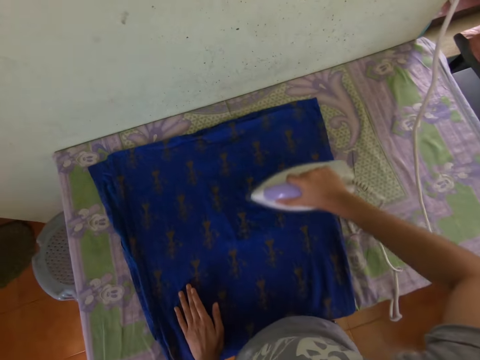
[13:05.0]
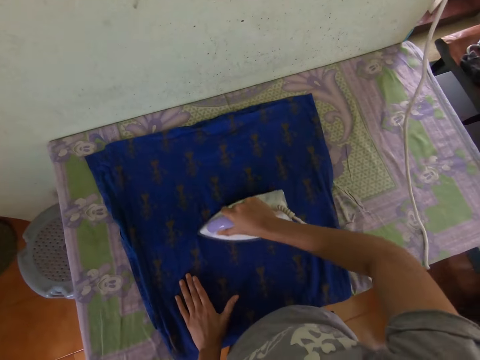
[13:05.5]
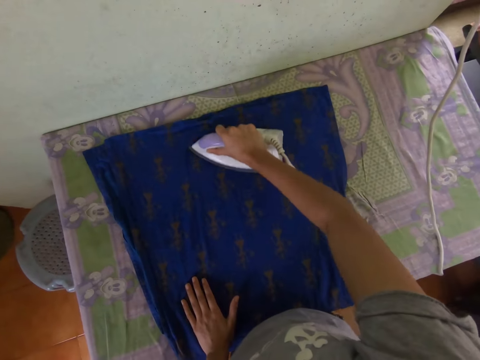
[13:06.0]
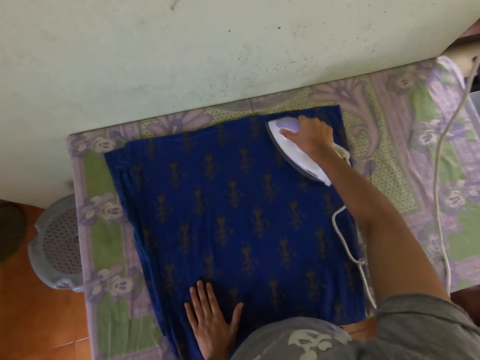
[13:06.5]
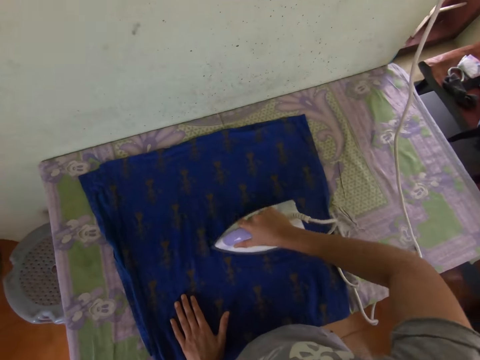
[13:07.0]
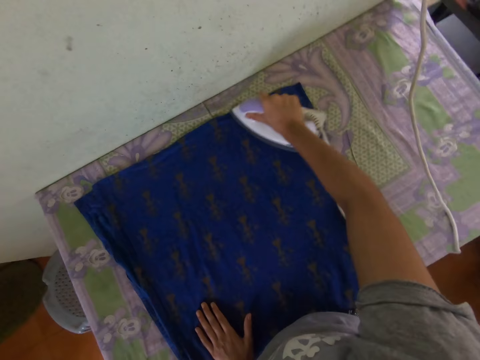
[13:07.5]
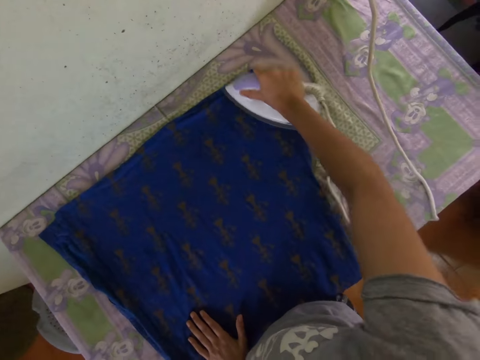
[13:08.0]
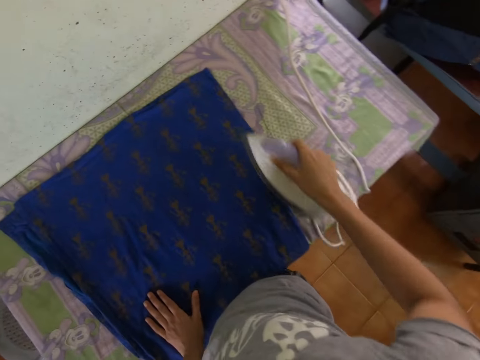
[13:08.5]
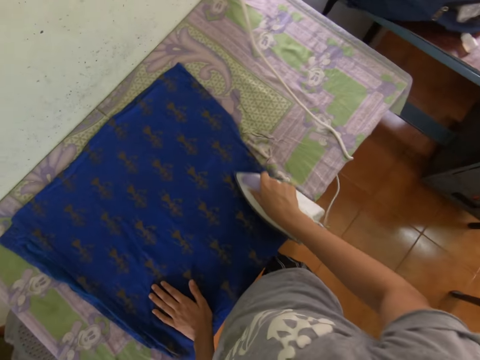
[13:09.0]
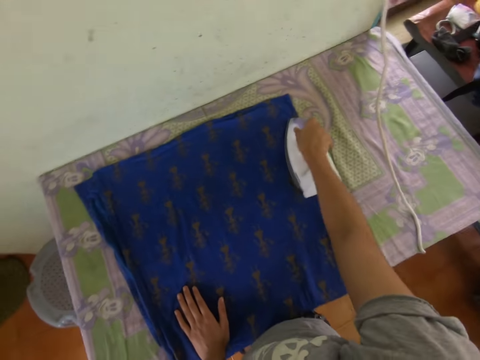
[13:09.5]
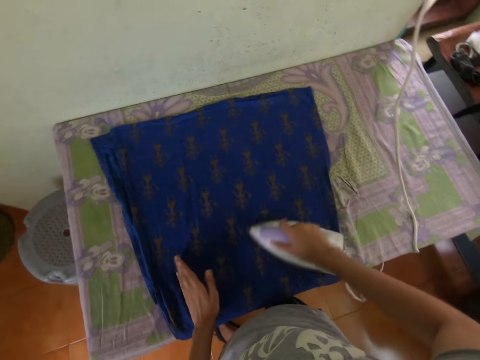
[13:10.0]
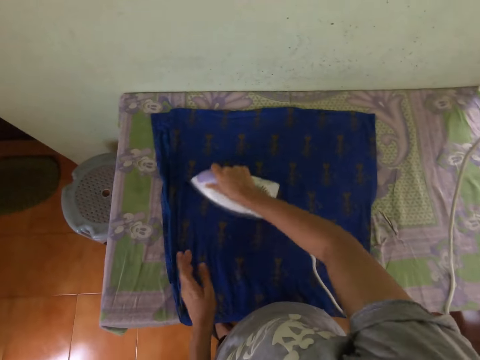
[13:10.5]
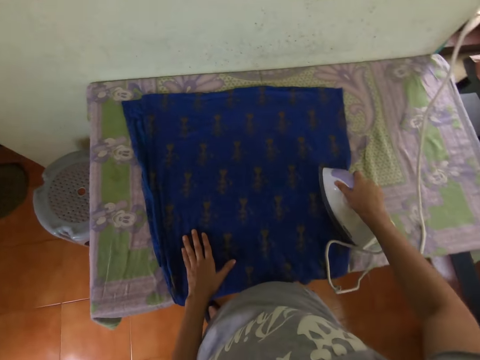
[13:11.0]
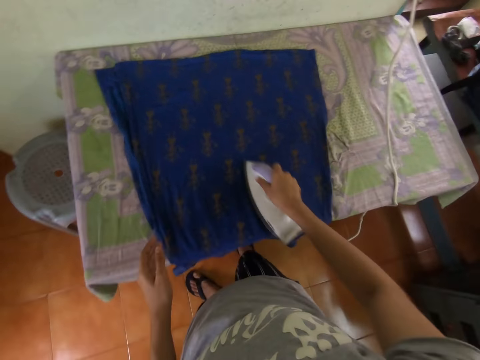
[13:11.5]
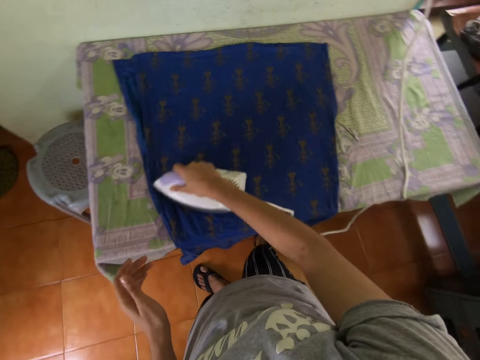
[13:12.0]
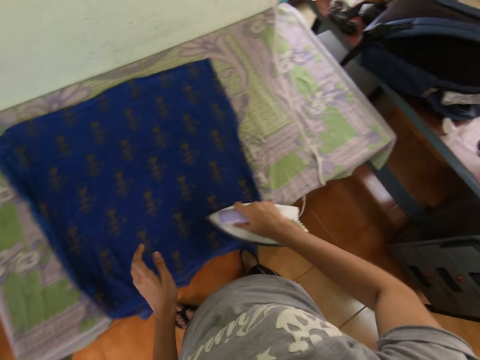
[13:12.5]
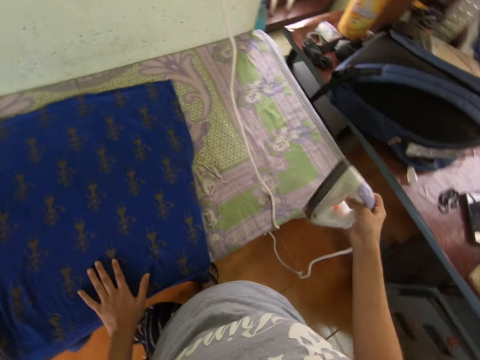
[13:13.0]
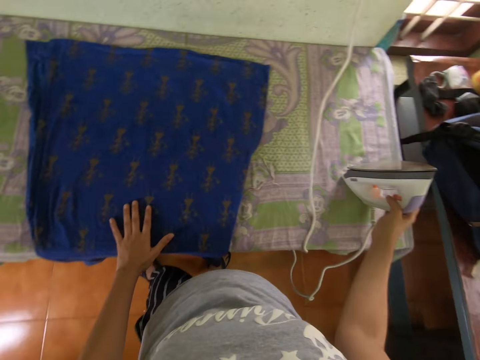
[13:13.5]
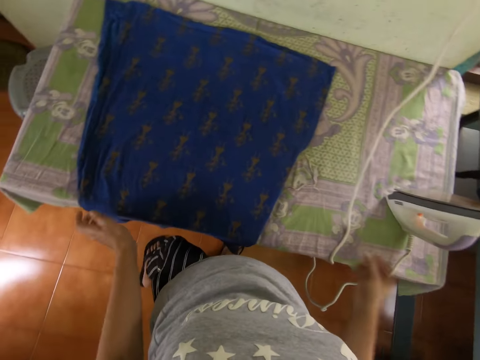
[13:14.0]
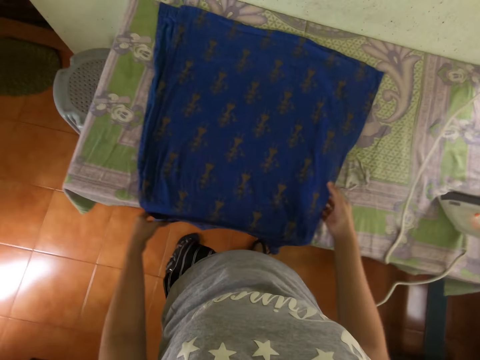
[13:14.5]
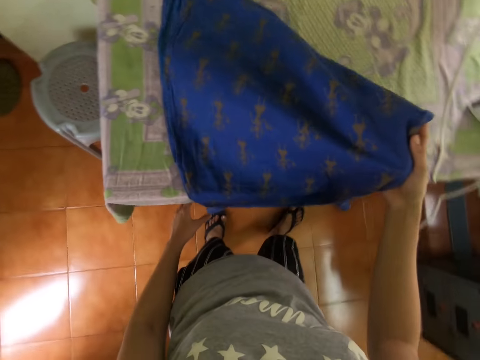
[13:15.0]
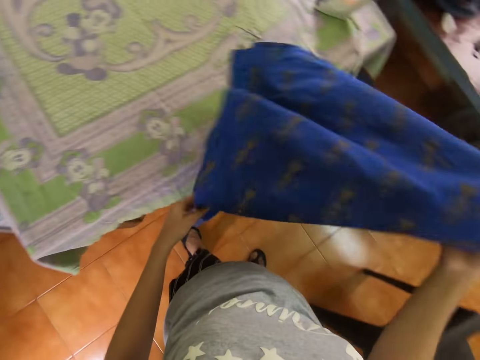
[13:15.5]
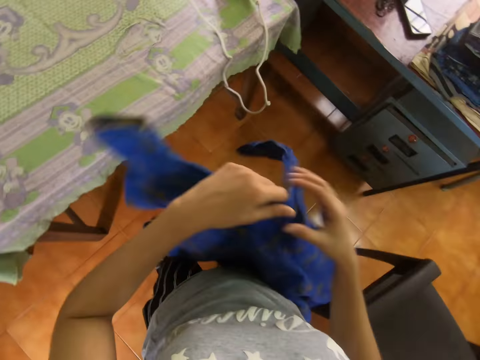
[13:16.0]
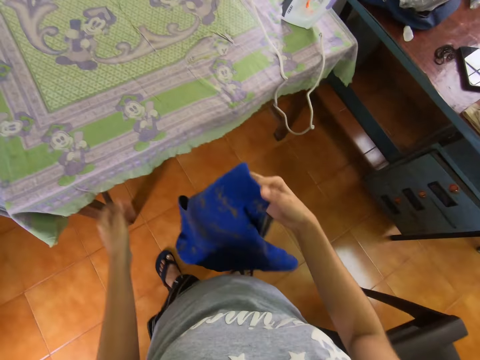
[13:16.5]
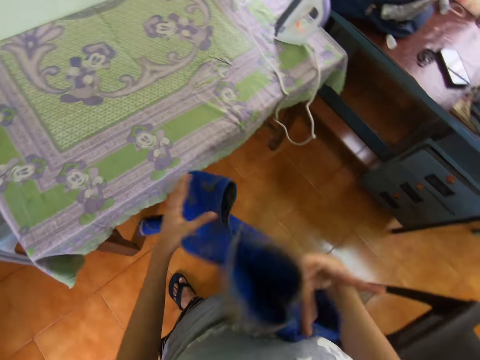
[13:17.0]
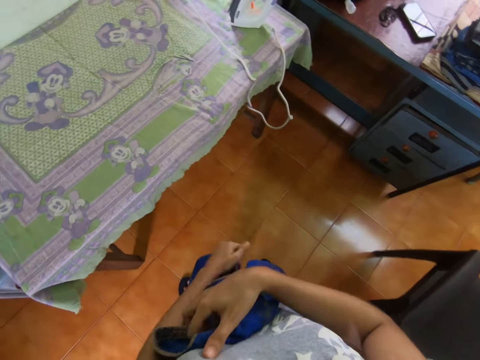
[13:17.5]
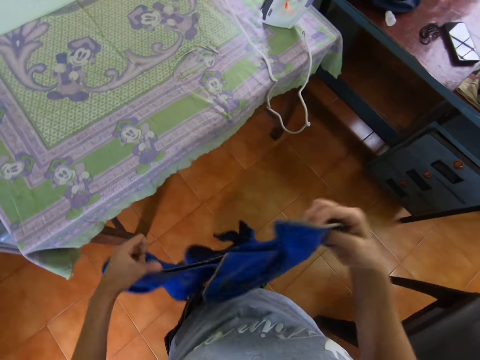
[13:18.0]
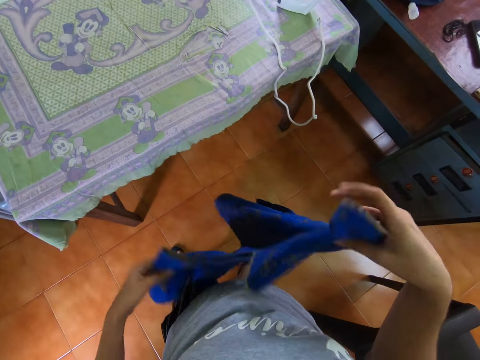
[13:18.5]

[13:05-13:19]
The camera wearer places the iron box on the table. They pick the dress.

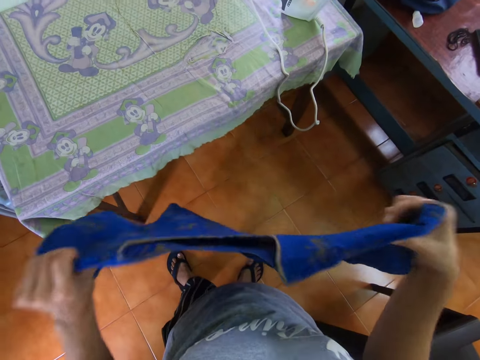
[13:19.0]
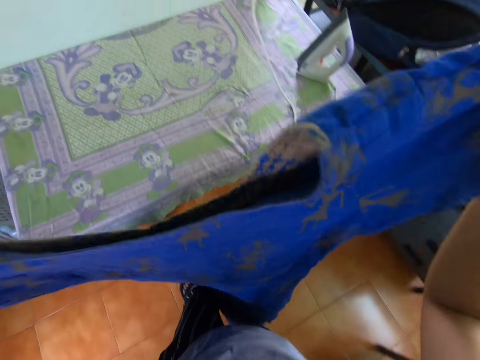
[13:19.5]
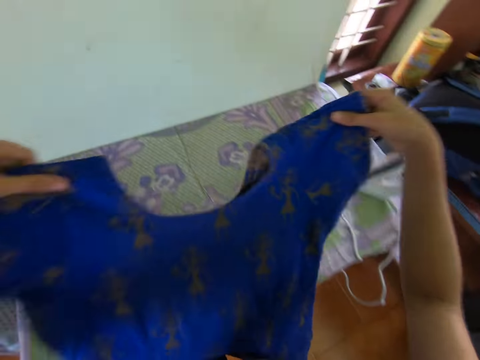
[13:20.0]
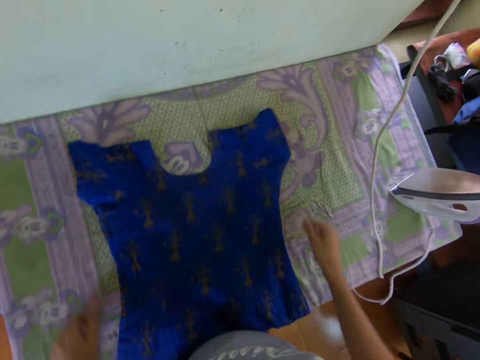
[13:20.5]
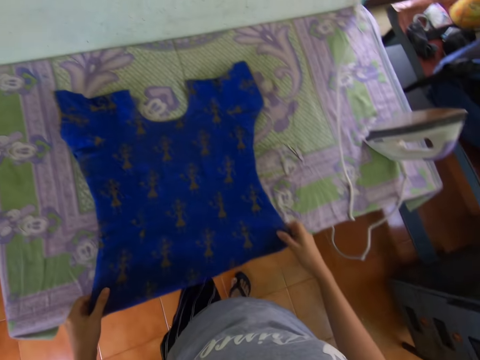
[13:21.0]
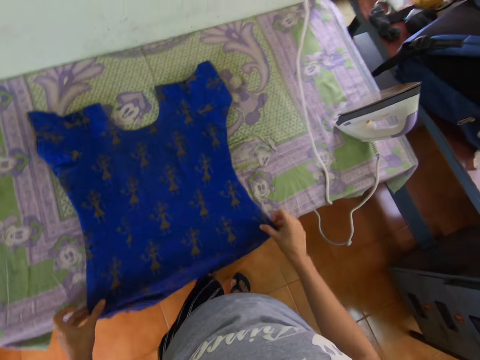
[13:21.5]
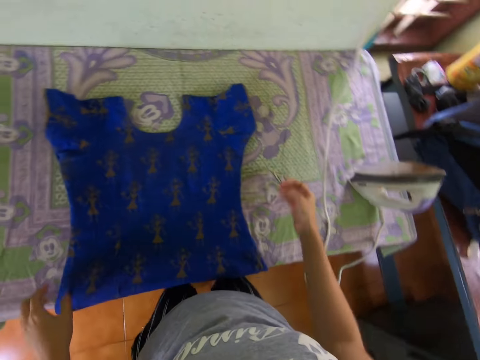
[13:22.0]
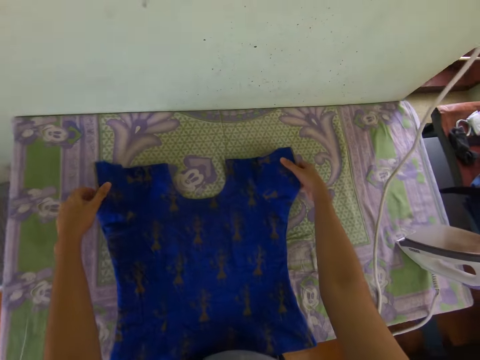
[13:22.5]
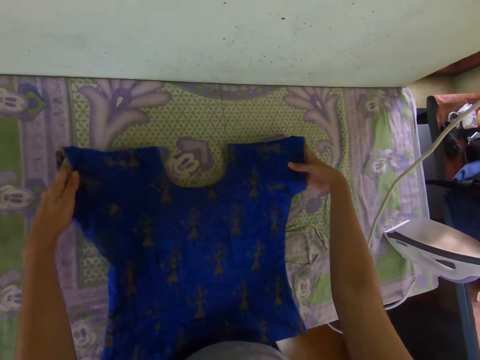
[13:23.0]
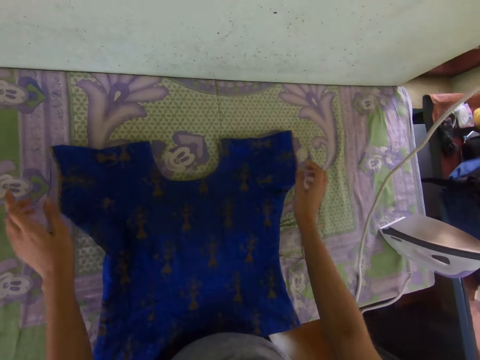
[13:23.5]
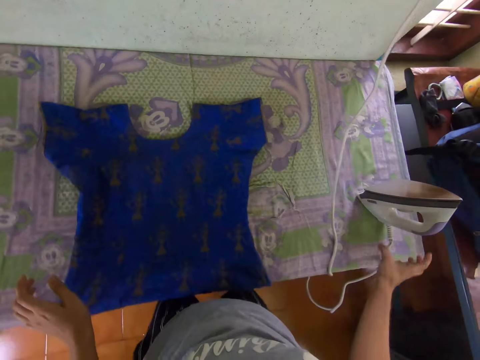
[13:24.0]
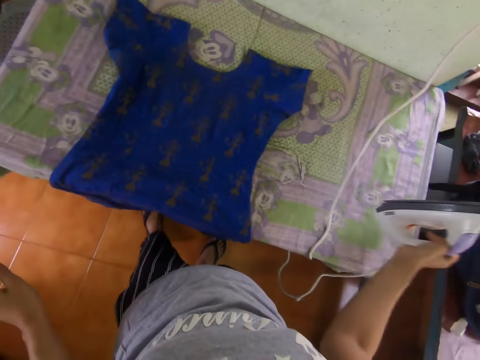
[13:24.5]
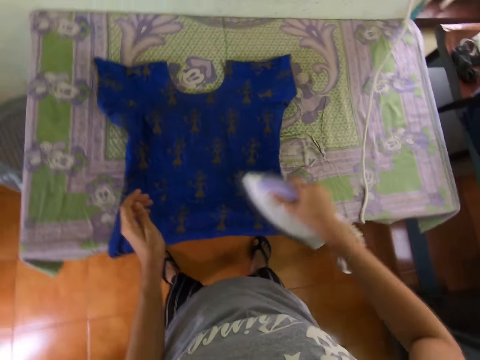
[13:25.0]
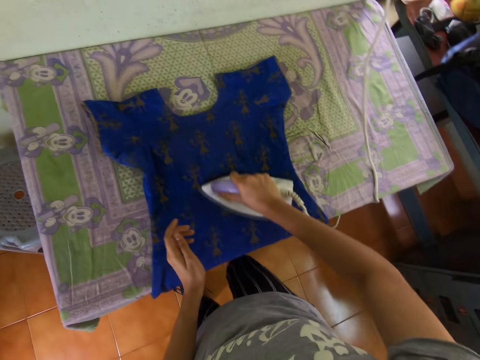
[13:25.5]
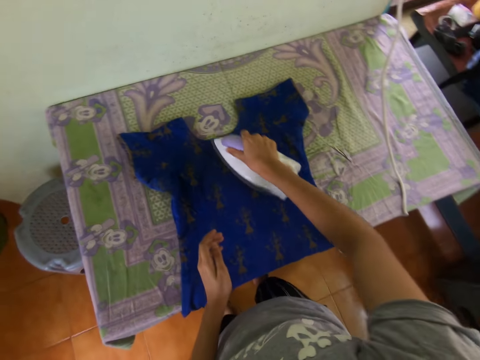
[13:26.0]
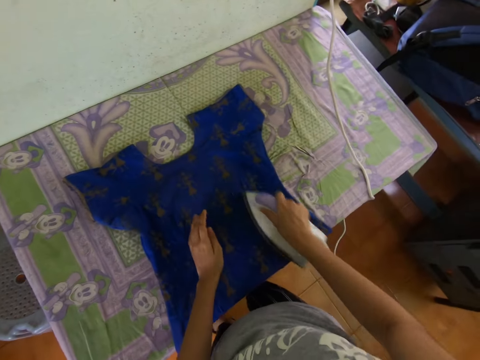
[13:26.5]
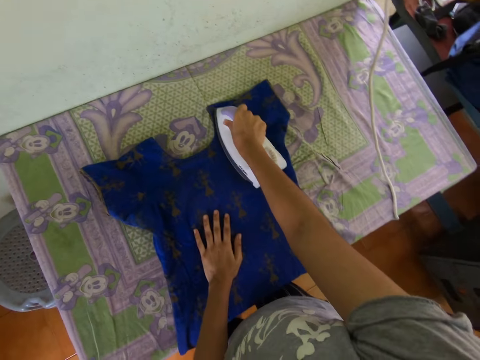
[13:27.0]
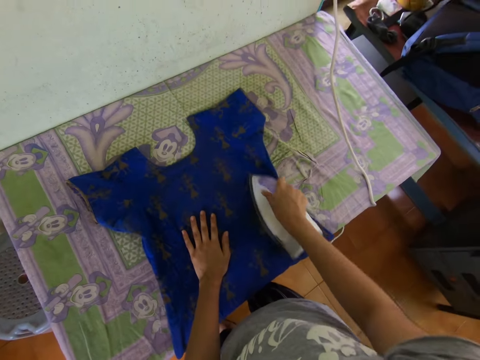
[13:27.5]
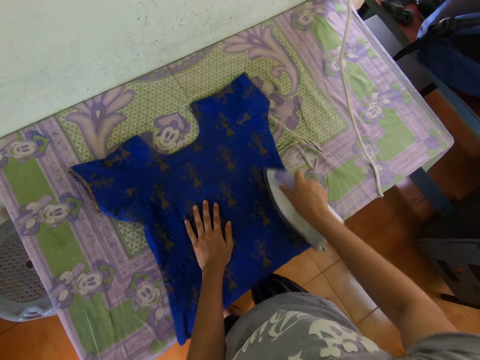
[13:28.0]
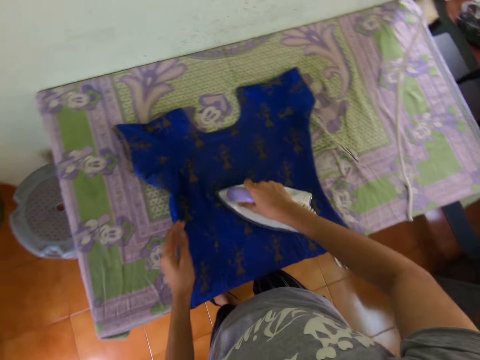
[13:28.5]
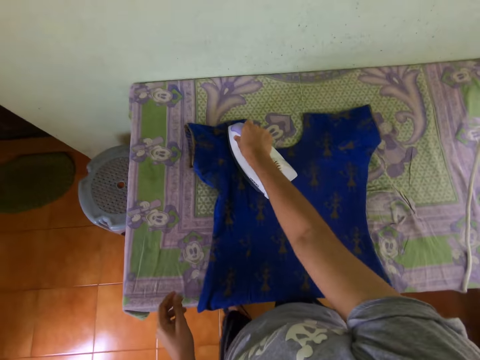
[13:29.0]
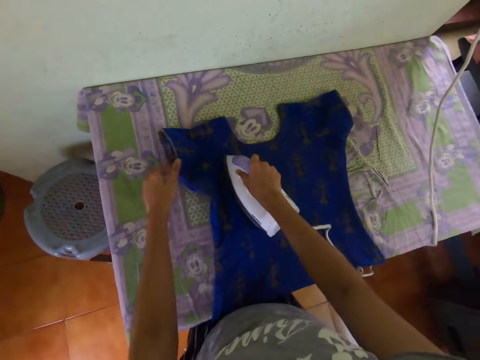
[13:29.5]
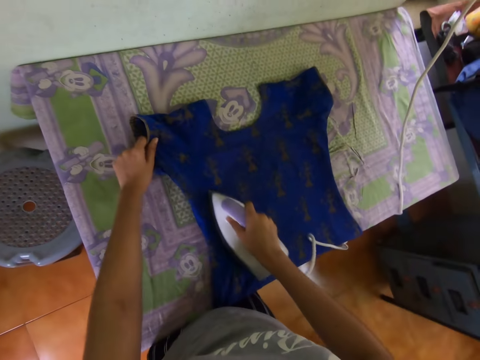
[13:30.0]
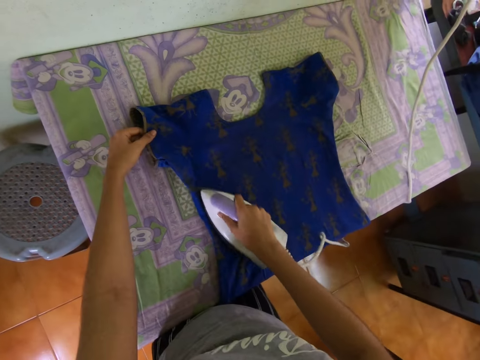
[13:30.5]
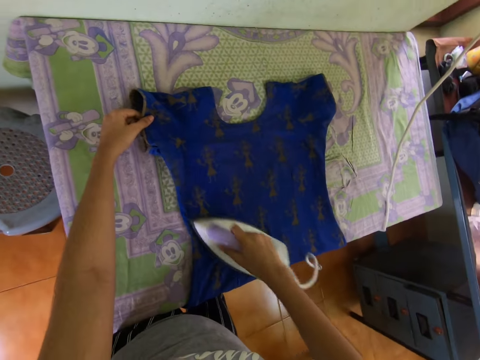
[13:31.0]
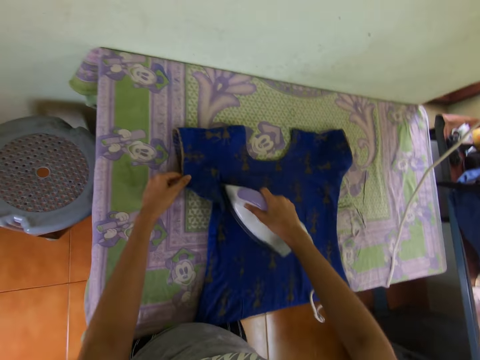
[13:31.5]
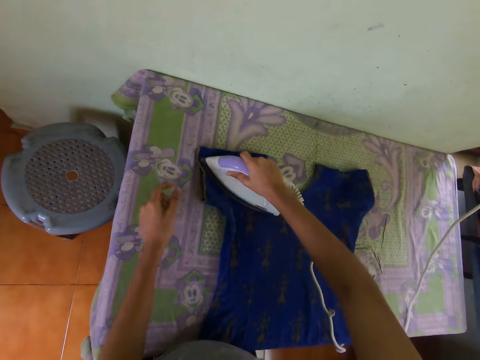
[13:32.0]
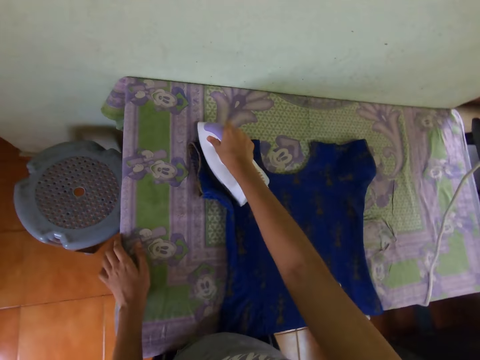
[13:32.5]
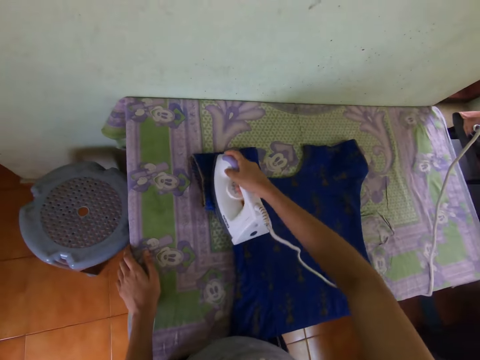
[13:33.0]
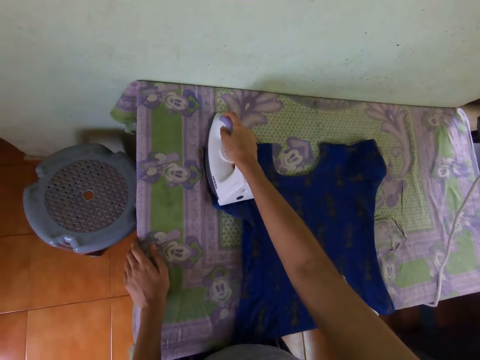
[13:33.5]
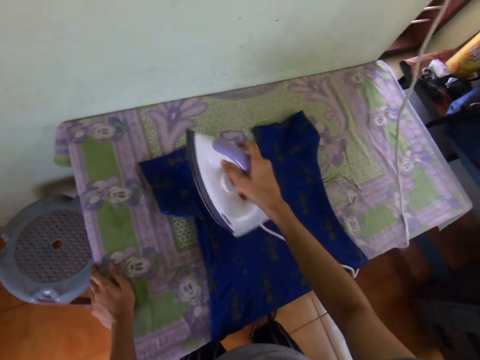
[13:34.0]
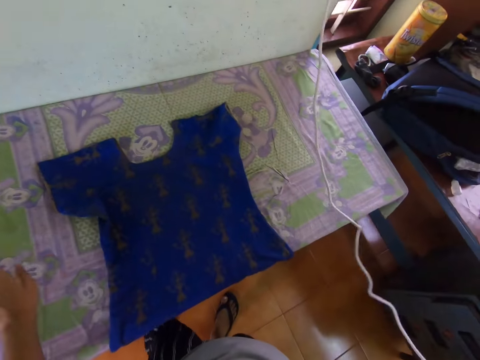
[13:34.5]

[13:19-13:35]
The camera wearer places the dress on the table. They straighten the dress. They pick the iron box. They iron the dress.
